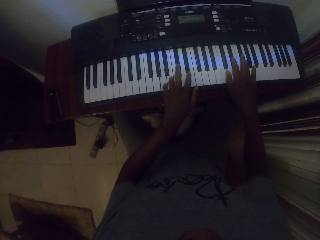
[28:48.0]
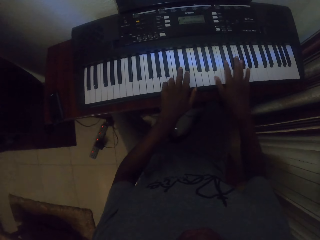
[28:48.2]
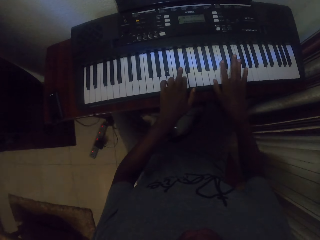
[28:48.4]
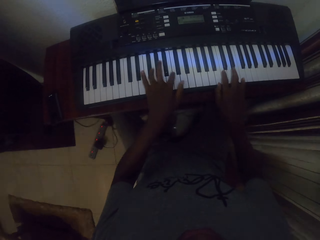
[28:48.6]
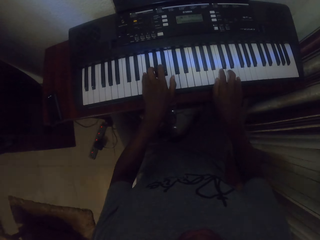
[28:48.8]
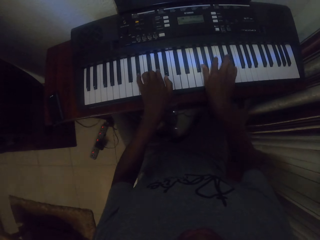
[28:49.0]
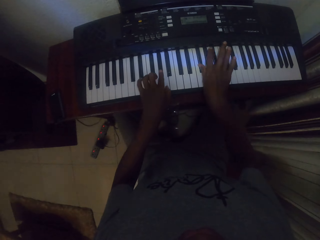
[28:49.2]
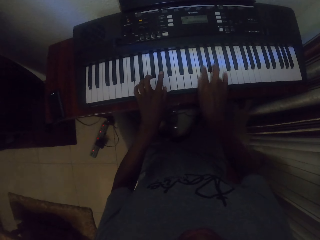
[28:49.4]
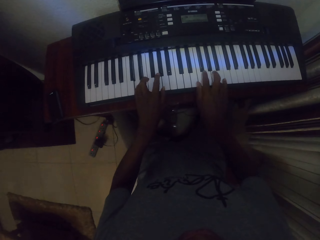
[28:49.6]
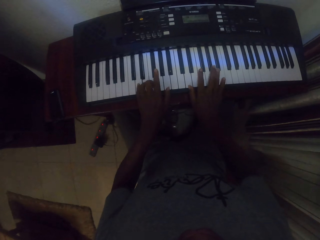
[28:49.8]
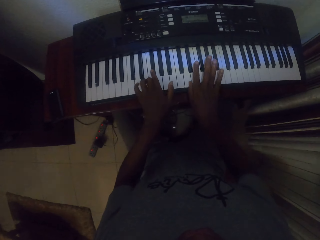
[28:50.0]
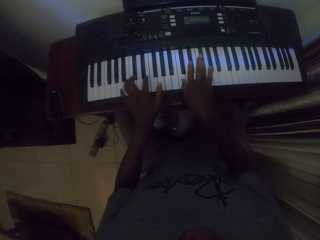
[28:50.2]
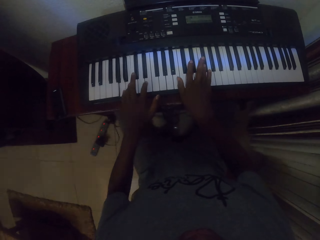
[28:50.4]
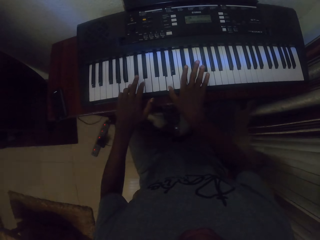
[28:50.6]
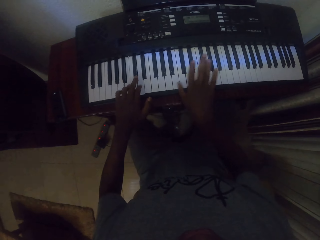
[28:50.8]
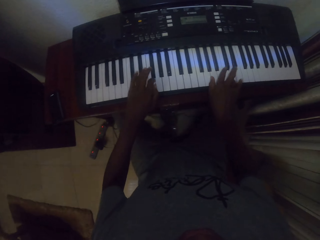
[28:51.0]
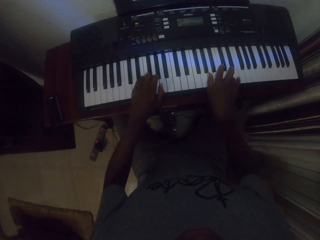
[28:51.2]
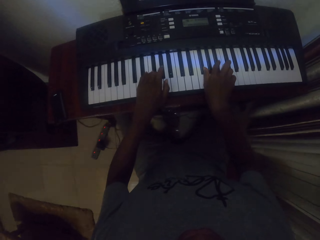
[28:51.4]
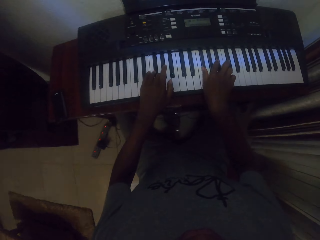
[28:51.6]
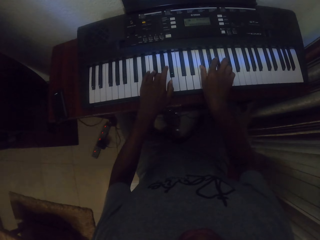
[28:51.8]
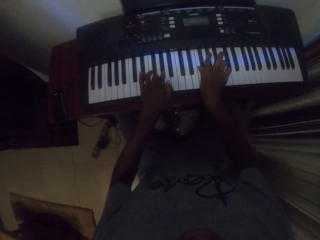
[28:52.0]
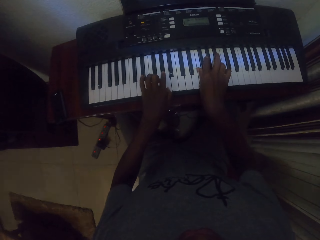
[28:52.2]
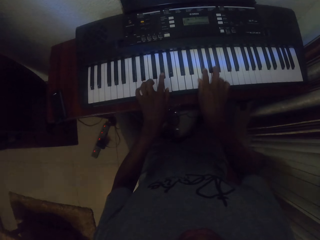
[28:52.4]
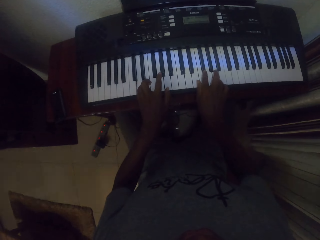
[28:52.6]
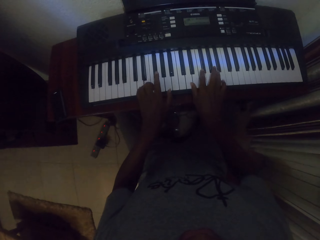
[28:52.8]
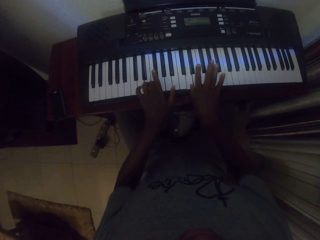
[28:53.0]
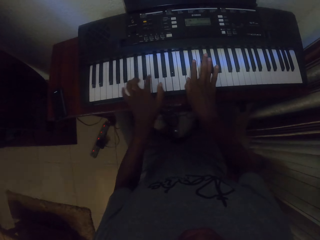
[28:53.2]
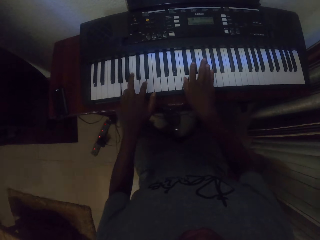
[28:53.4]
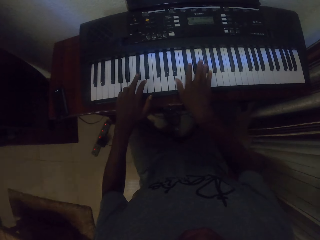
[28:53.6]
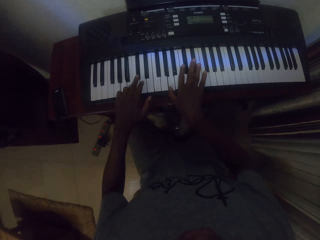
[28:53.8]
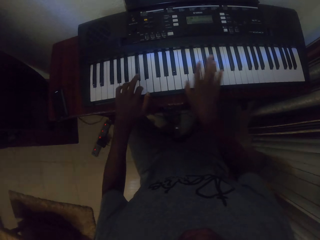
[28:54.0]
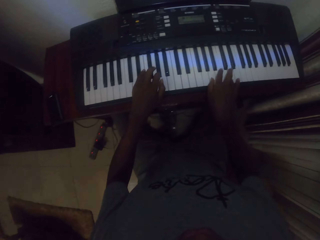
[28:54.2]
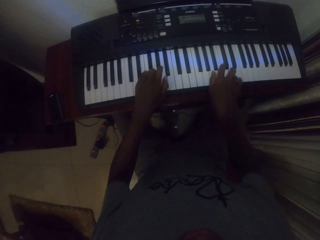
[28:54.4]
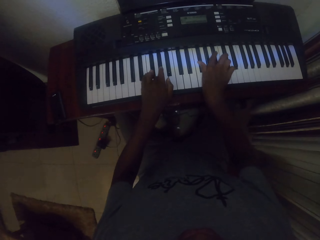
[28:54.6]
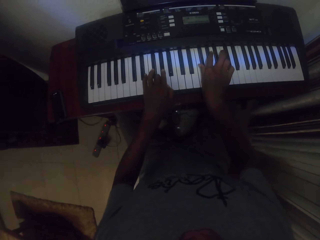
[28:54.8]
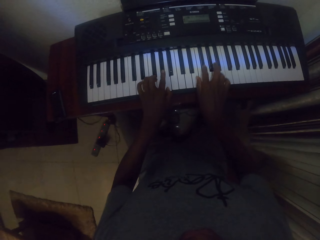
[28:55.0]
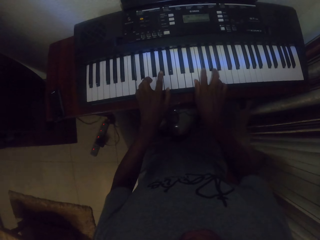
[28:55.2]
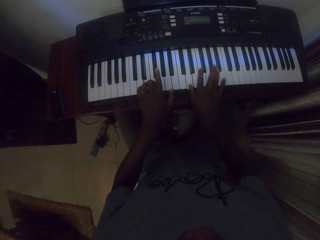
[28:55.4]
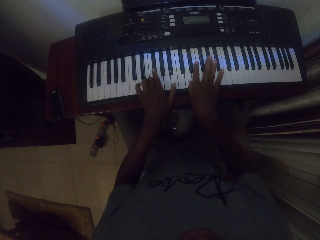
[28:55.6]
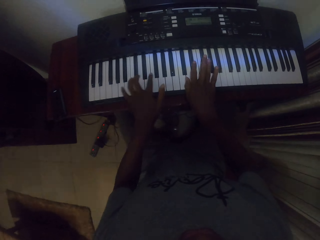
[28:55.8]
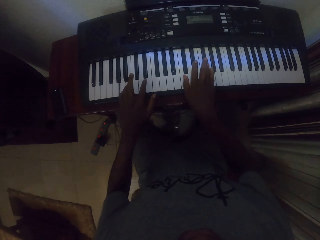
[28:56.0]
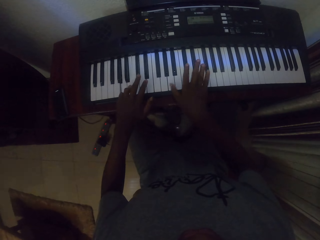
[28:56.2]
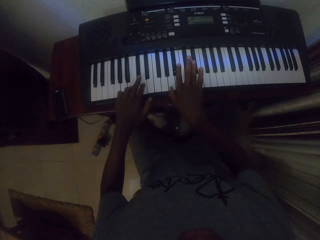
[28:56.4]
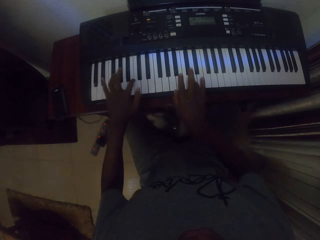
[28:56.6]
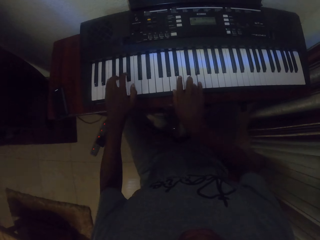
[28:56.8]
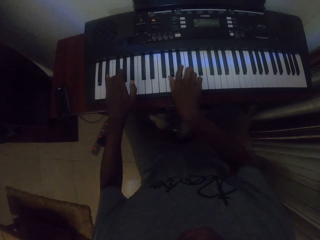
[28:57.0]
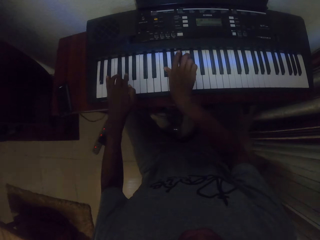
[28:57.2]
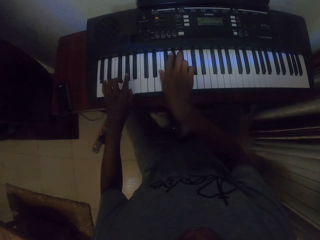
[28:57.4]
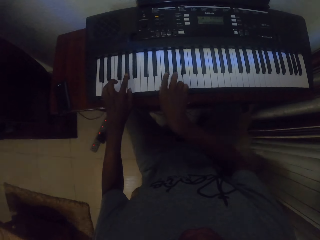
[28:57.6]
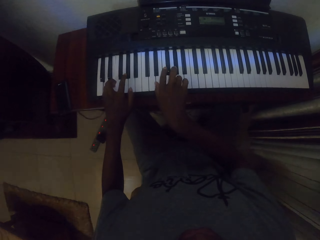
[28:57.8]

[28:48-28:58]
The camera wearer plays the piano with both hands.

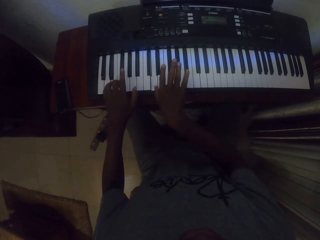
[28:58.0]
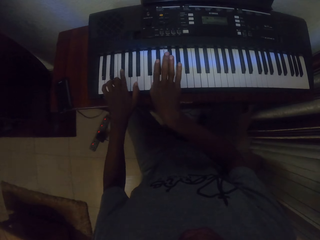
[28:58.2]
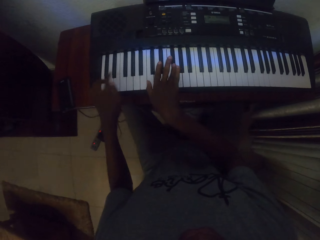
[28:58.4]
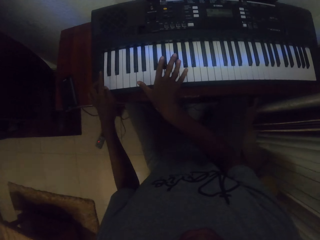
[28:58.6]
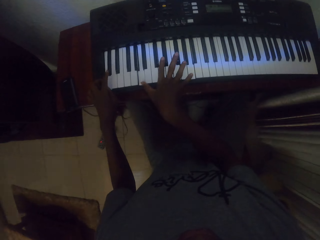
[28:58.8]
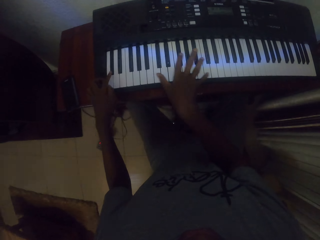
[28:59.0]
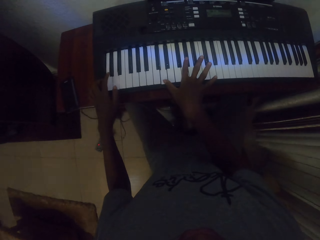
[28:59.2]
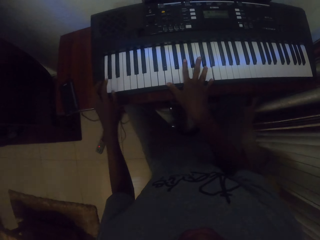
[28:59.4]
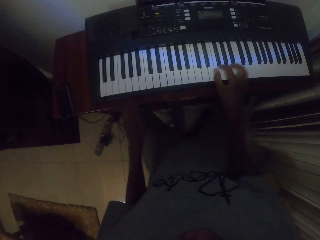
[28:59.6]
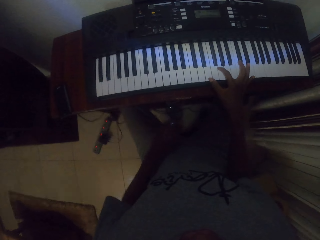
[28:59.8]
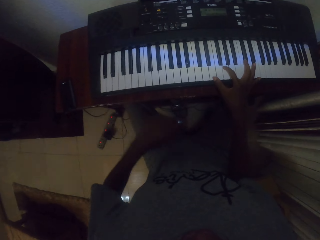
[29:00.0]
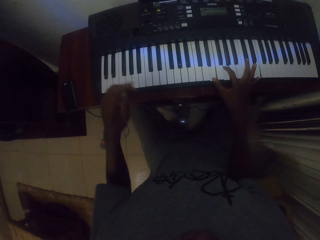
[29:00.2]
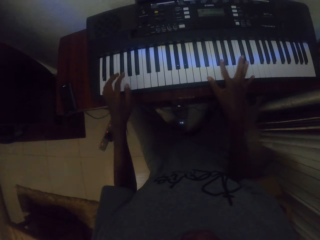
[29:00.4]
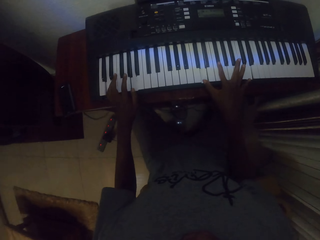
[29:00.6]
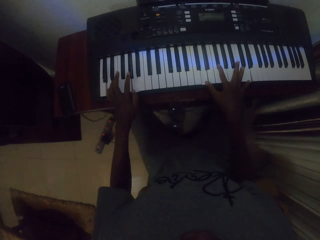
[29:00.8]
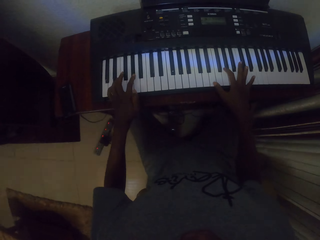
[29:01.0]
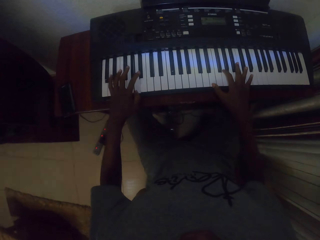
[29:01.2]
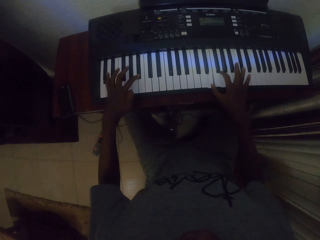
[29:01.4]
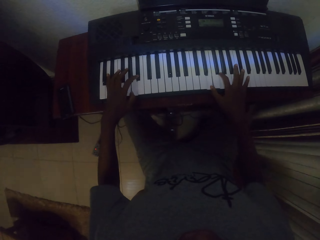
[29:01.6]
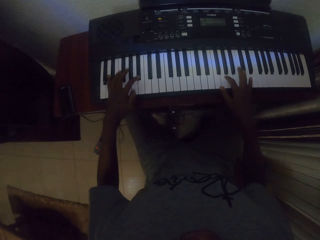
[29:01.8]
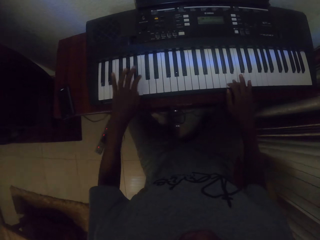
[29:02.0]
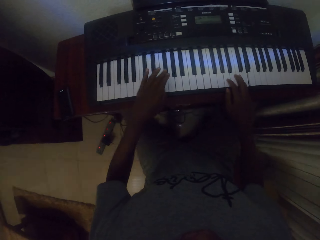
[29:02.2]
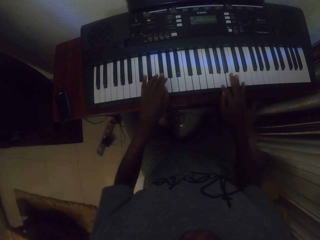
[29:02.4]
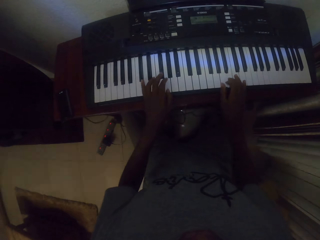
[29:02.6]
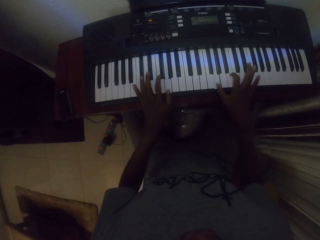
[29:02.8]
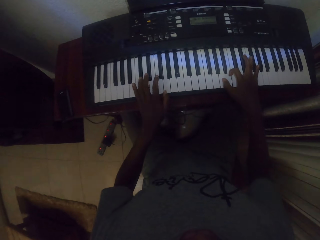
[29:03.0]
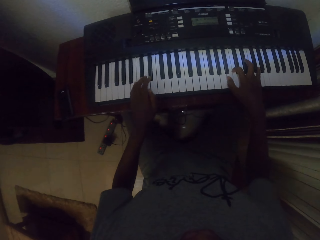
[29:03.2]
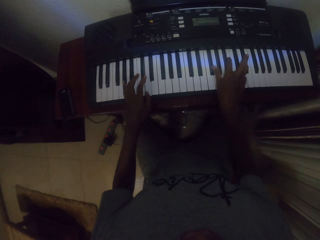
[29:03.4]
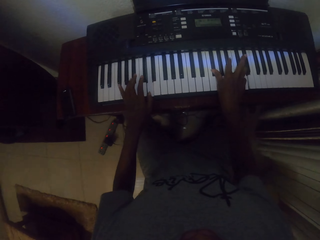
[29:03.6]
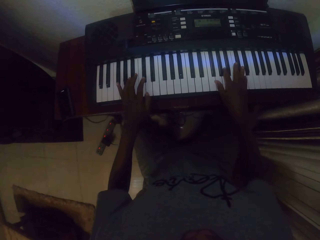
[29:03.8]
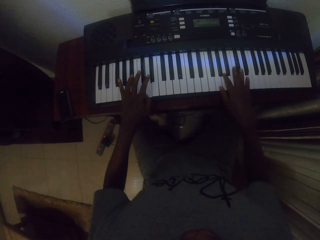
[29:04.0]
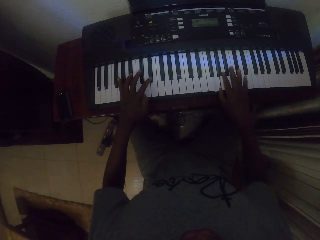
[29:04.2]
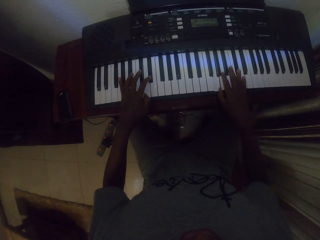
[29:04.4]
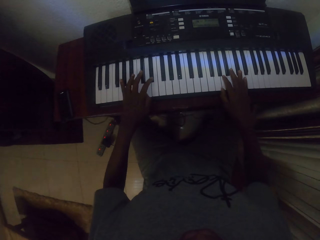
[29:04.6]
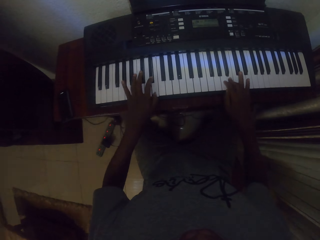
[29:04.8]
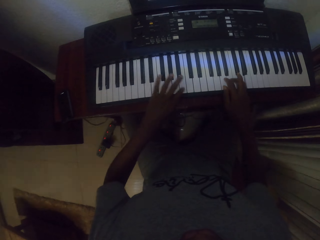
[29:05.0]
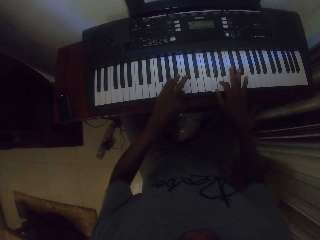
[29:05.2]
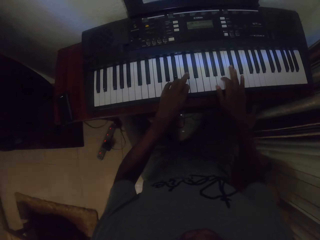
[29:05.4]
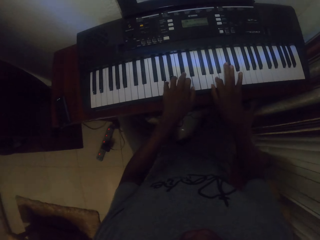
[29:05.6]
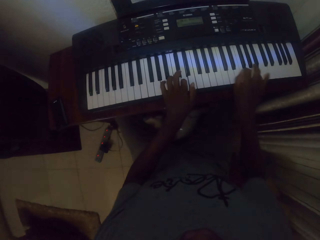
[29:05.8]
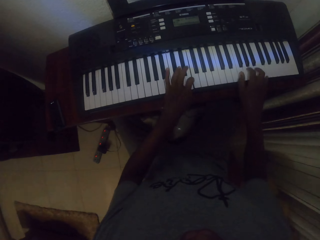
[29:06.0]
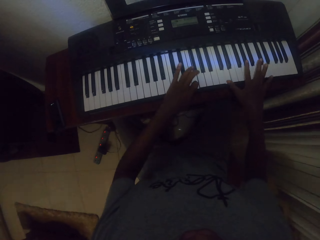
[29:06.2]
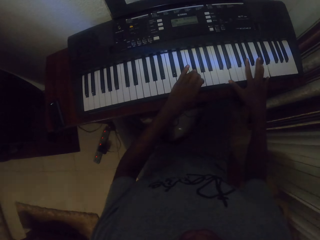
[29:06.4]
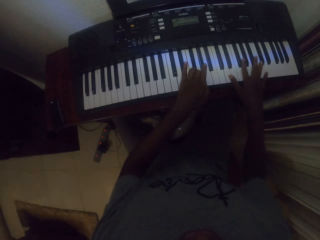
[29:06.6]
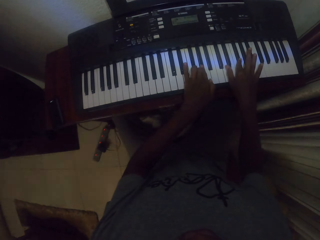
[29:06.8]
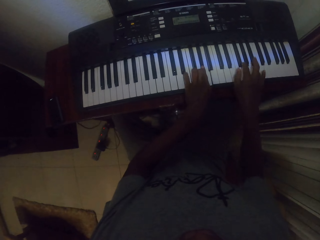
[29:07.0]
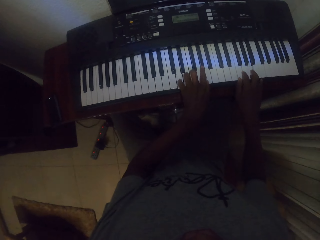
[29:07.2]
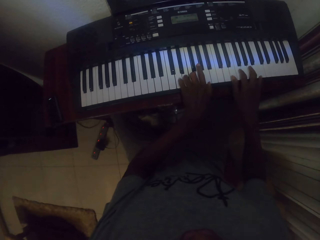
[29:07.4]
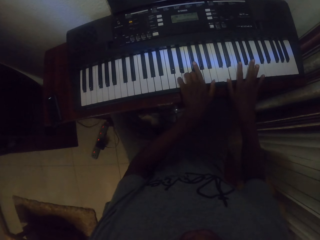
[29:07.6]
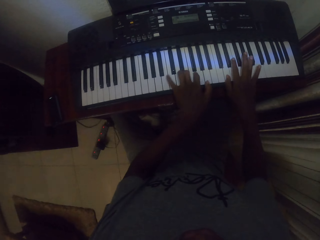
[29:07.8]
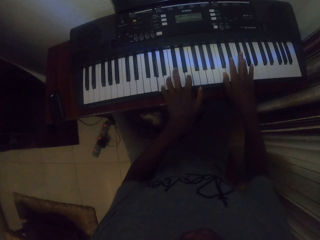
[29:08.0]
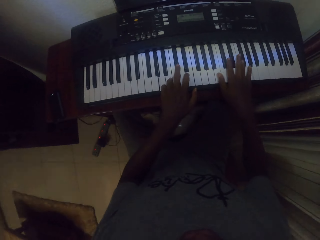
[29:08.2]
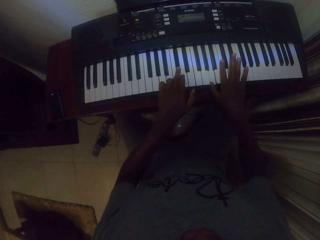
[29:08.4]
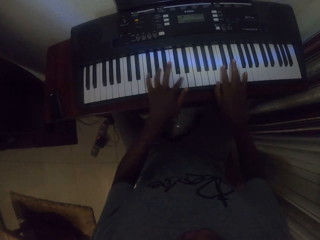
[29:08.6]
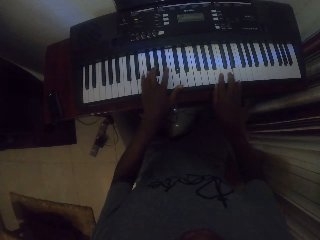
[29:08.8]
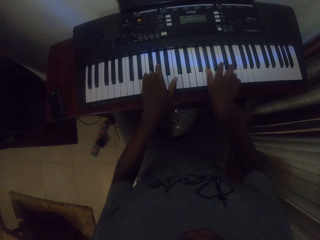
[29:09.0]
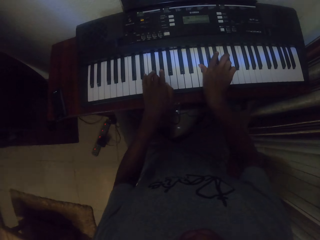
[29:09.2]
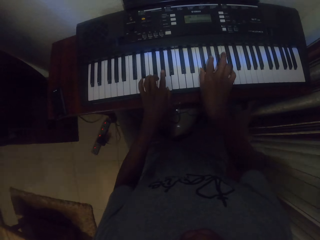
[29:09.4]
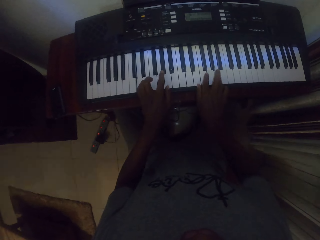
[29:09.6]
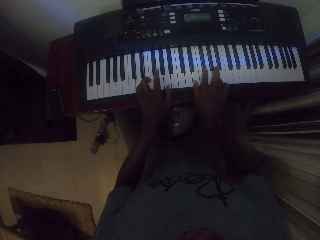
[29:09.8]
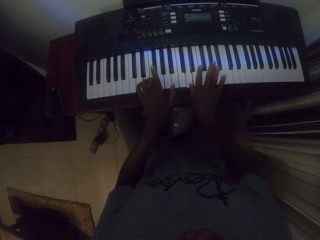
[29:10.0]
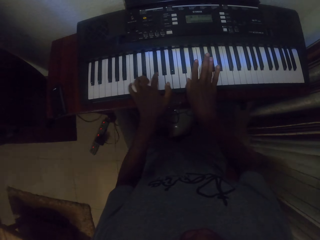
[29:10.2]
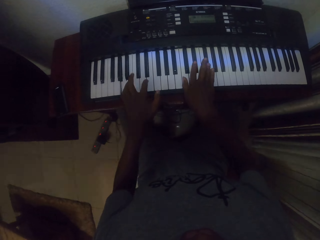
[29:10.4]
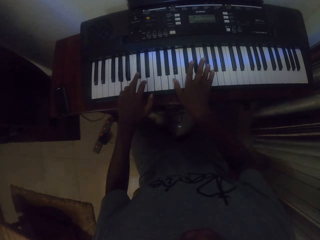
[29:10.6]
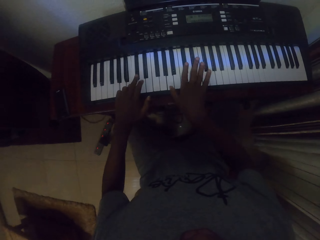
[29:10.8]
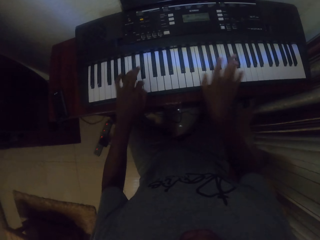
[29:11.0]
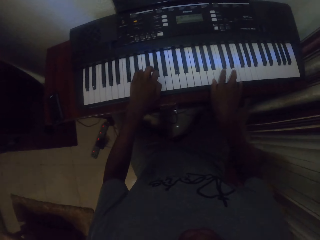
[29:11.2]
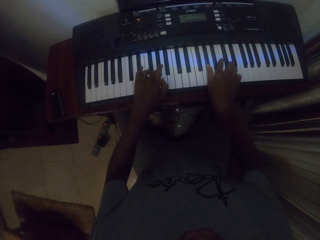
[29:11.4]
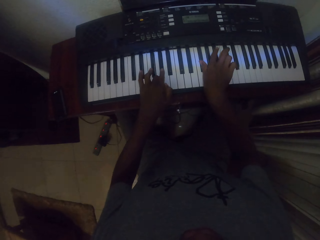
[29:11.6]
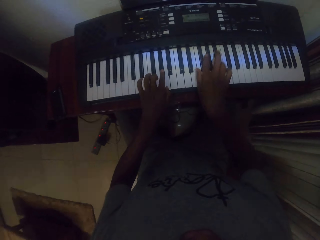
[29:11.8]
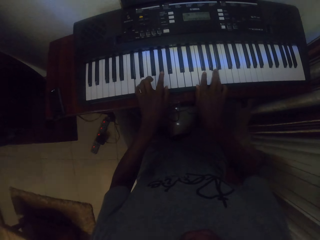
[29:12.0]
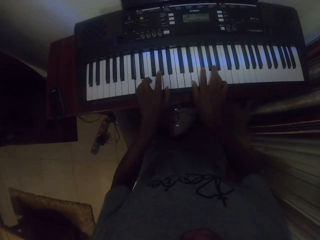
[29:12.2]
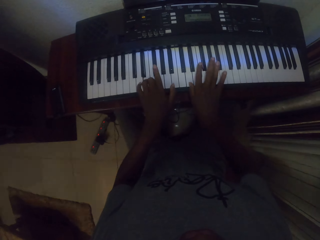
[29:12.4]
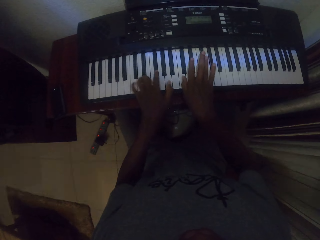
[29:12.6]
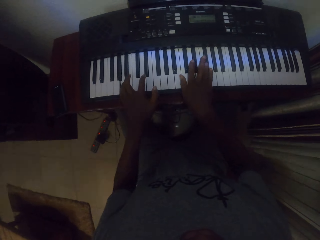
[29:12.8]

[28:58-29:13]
The camera wearer touches his trousers. He moves the left hand. He places the left hand on the piano keyboard. He plays the piano with both hands.
